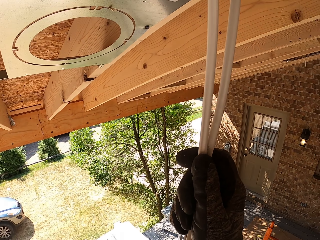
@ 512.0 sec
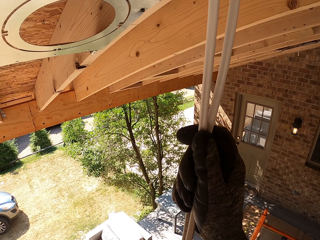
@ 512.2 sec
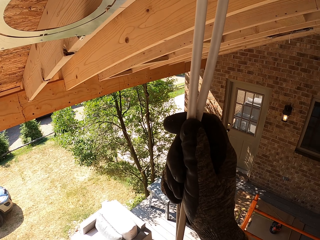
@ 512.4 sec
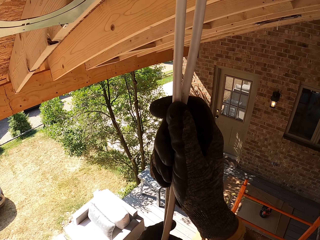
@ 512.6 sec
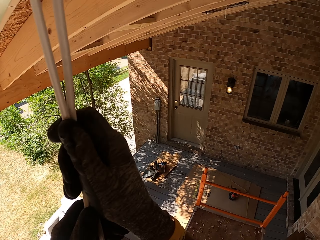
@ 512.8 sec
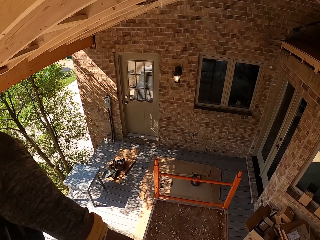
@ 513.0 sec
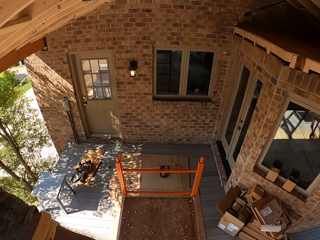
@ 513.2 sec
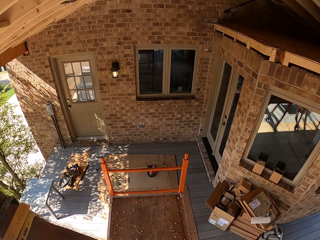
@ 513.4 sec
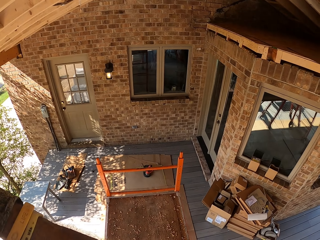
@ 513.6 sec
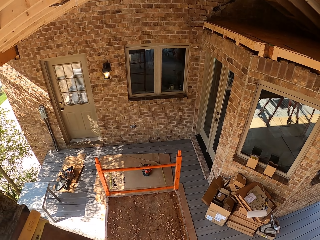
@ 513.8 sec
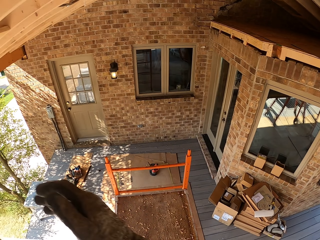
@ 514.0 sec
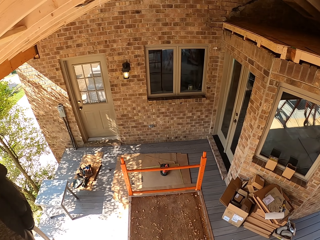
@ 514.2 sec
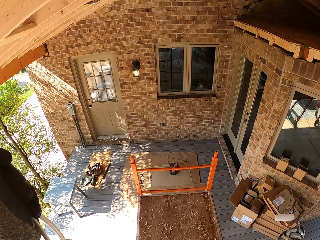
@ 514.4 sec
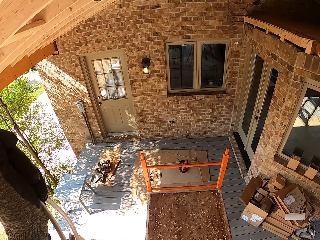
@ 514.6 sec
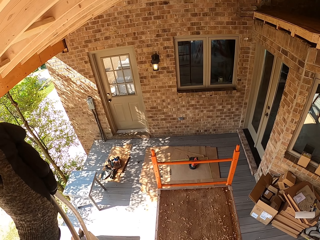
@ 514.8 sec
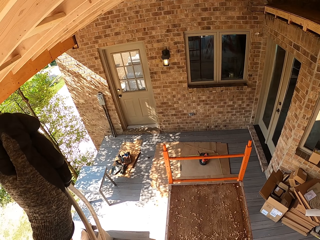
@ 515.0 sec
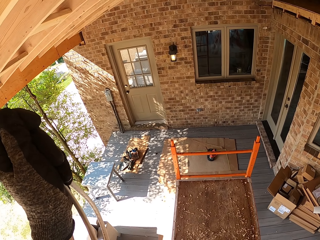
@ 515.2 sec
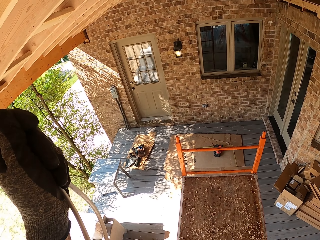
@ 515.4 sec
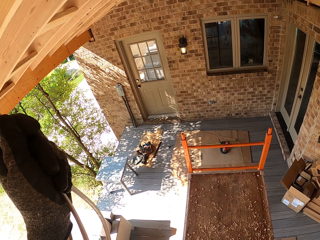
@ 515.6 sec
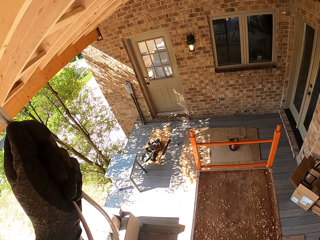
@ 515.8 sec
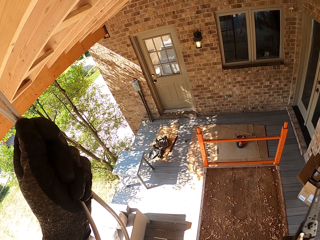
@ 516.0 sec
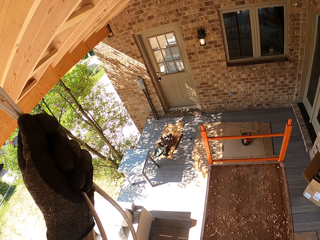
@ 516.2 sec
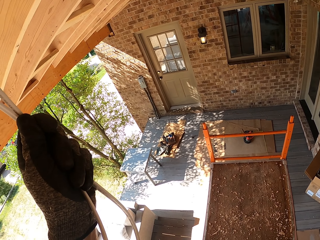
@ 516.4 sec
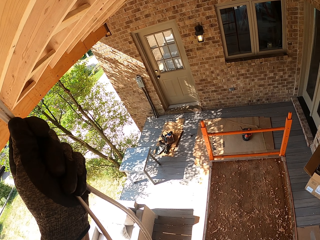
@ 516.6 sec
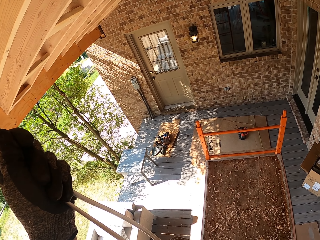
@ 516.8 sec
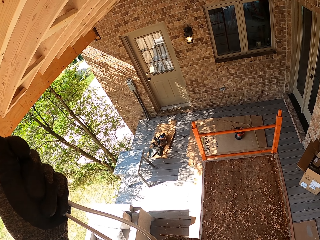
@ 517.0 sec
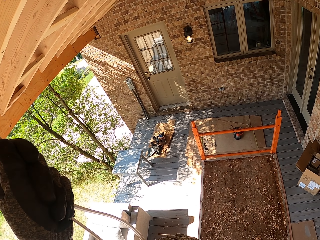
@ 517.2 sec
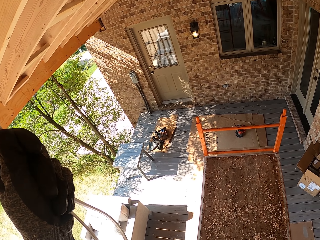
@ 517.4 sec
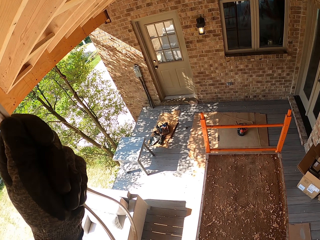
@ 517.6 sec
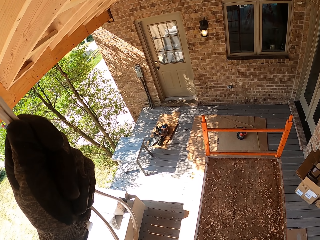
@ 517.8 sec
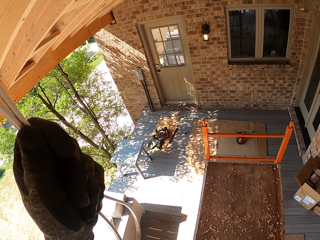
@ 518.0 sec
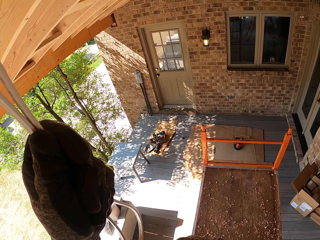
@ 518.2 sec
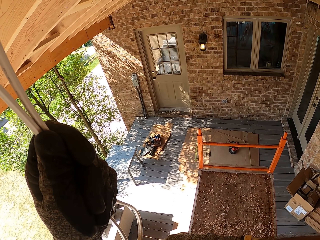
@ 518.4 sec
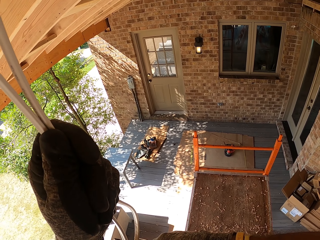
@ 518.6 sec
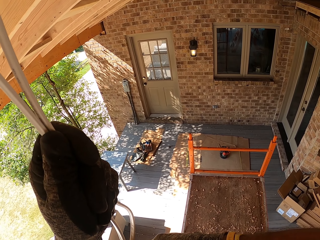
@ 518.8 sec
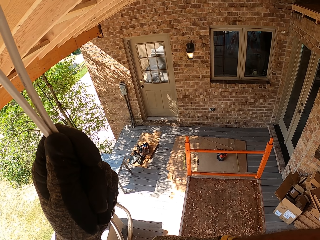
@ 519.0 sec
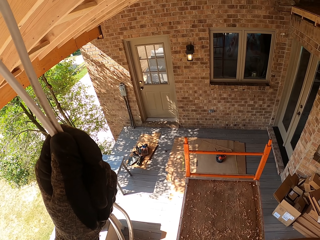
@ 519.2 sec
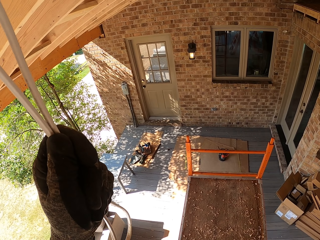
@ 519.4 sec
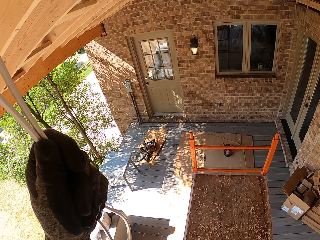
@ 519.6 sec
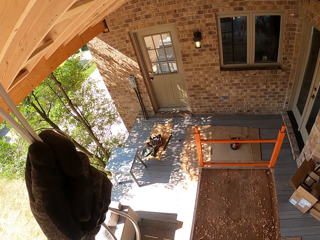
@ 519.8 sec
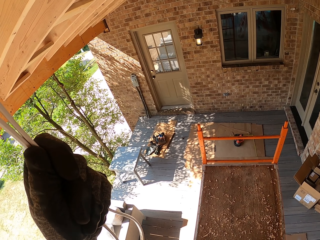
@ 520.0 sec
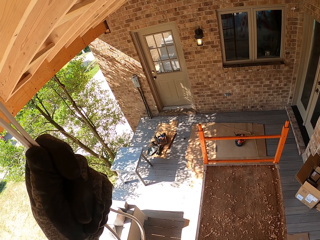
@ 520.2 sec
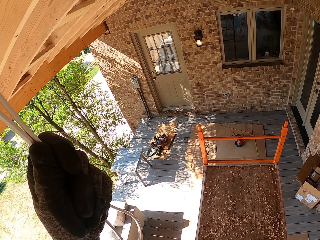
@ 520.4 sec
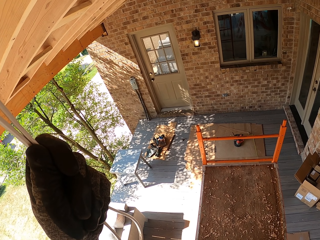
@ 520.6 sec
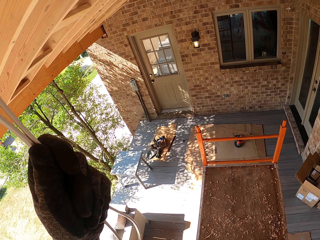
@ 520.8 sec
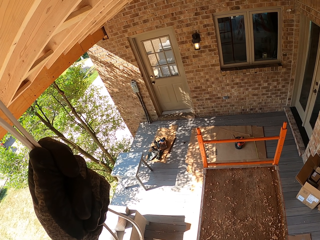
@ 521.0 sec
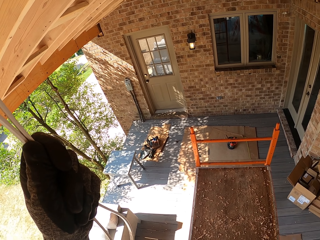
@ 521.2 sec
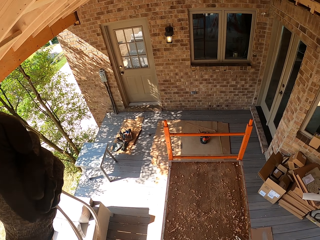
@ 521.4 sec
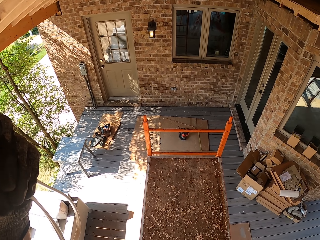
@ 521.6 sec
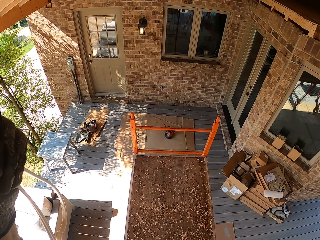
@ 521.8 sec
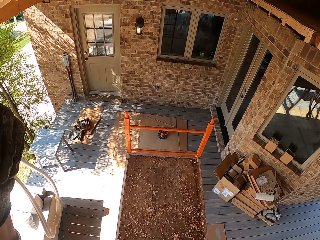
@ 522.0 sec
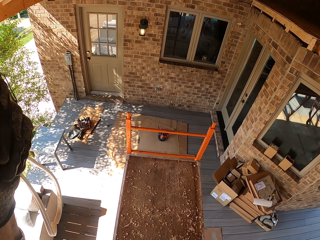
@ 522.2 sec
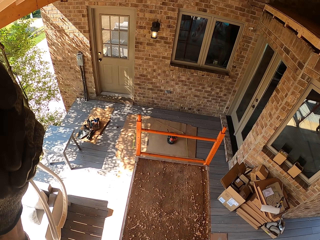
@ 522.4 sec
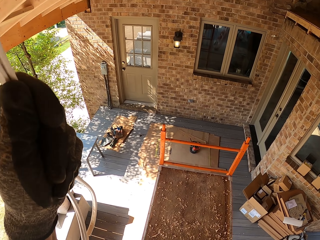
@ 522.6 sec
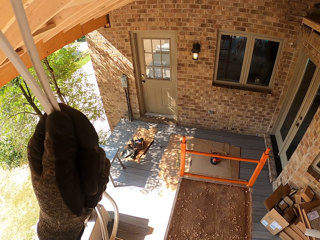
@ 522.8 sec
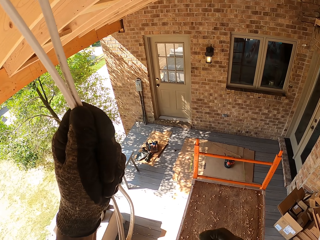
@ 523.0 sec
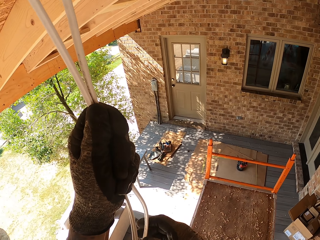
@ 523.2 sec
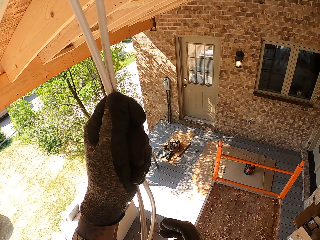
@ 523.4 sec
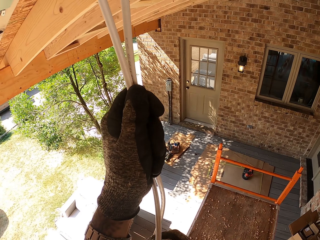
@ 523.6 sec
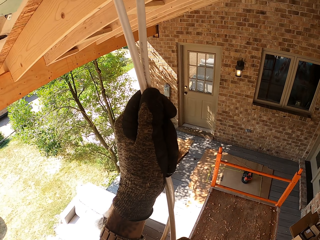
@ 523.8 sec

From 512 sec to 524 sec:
The camera wearer looks around. They put the cables together. They cut the cable.

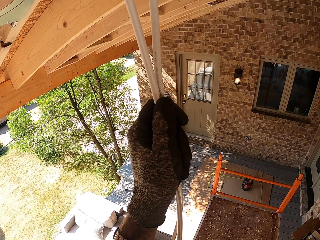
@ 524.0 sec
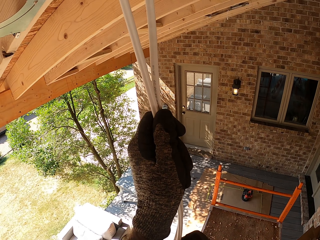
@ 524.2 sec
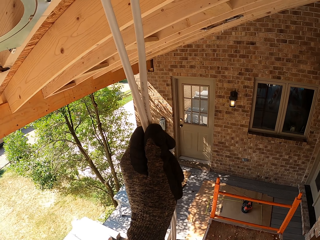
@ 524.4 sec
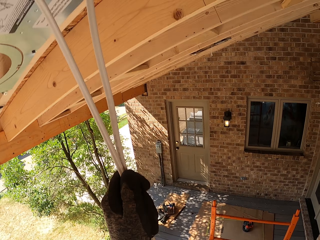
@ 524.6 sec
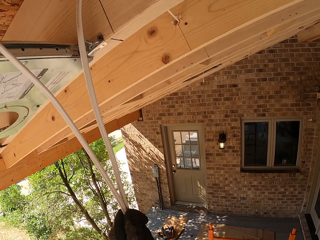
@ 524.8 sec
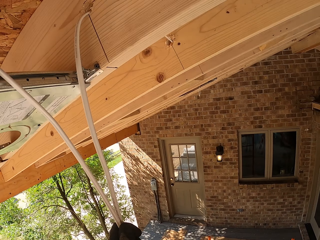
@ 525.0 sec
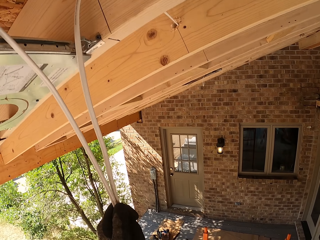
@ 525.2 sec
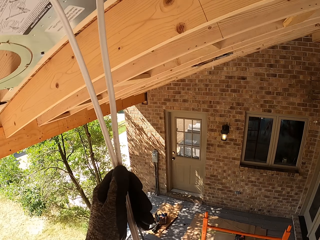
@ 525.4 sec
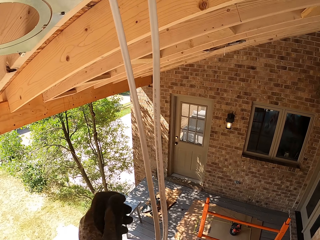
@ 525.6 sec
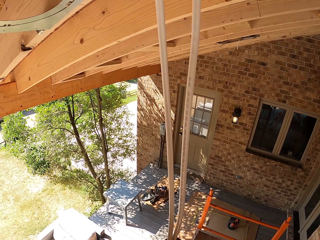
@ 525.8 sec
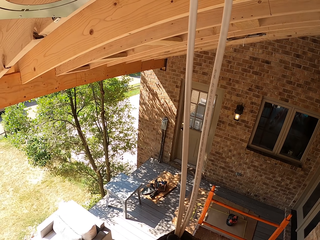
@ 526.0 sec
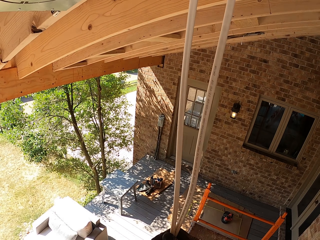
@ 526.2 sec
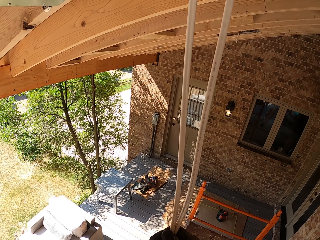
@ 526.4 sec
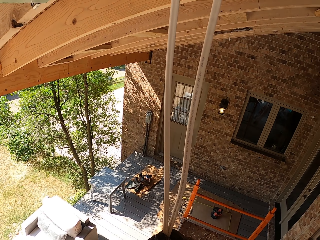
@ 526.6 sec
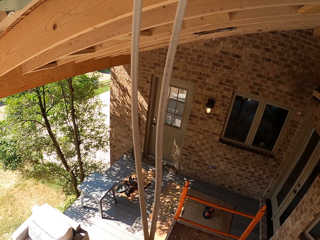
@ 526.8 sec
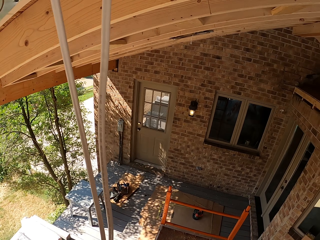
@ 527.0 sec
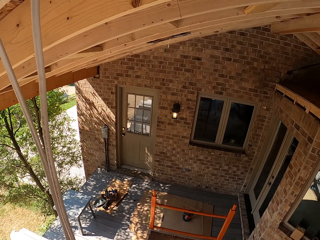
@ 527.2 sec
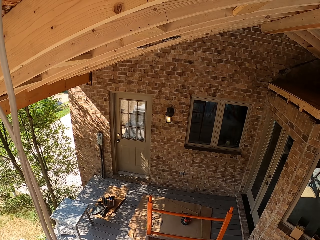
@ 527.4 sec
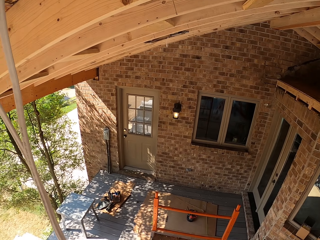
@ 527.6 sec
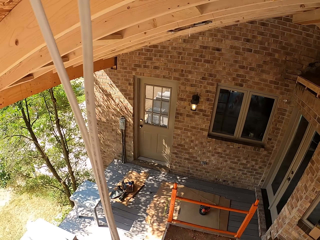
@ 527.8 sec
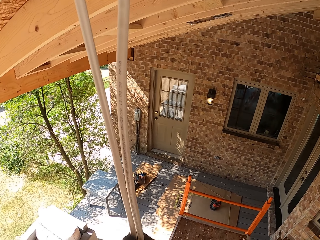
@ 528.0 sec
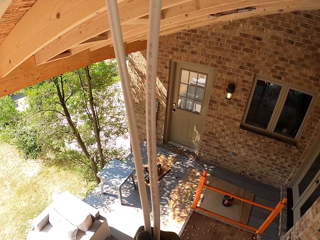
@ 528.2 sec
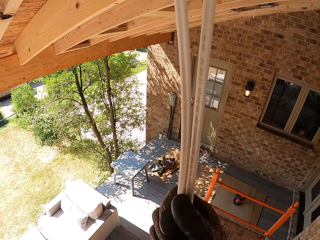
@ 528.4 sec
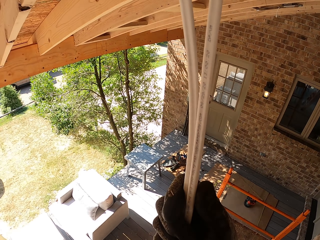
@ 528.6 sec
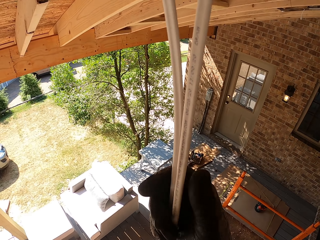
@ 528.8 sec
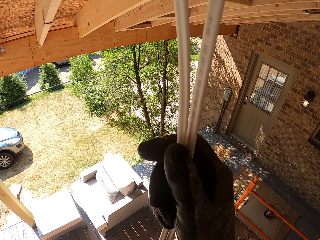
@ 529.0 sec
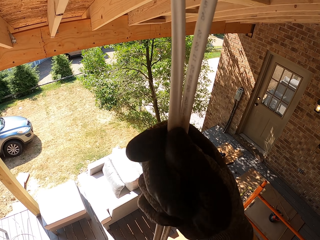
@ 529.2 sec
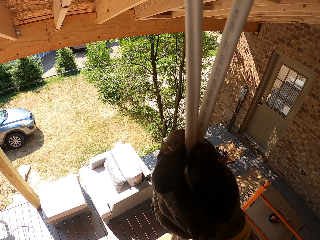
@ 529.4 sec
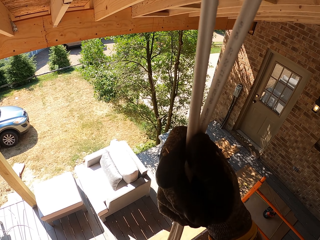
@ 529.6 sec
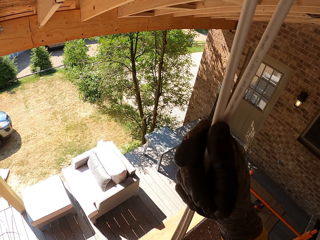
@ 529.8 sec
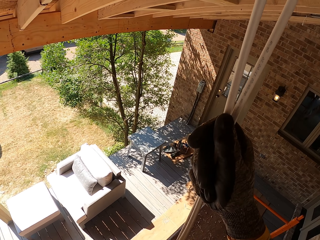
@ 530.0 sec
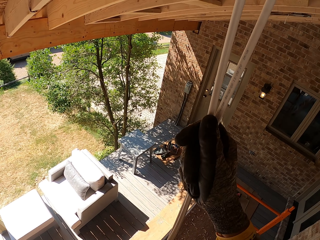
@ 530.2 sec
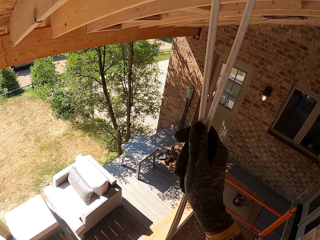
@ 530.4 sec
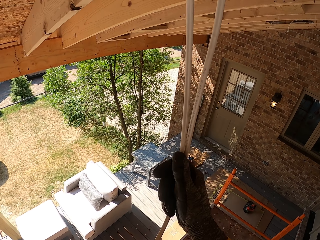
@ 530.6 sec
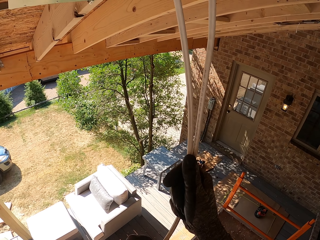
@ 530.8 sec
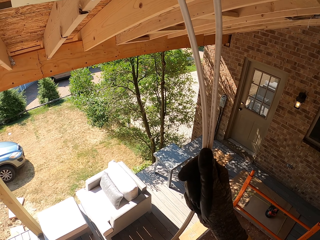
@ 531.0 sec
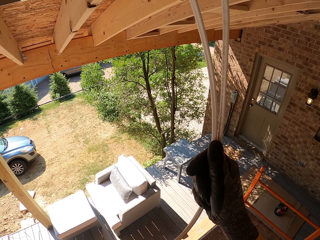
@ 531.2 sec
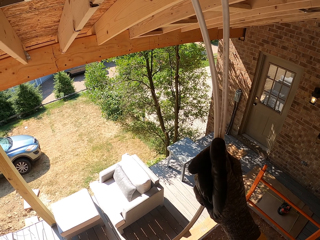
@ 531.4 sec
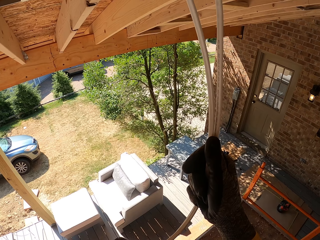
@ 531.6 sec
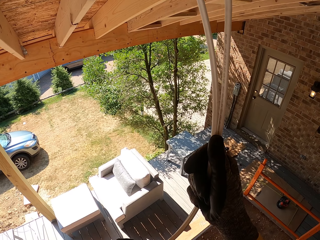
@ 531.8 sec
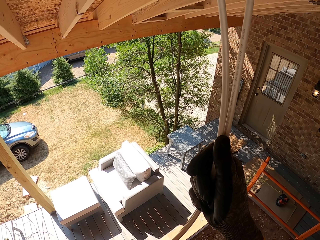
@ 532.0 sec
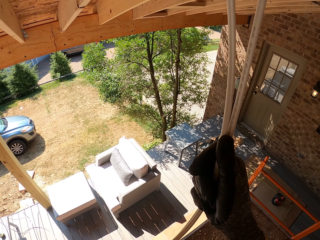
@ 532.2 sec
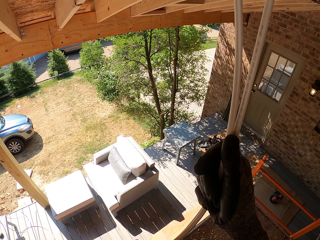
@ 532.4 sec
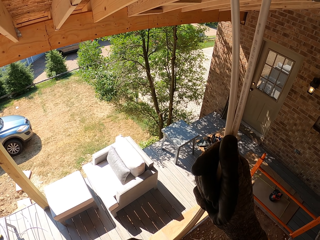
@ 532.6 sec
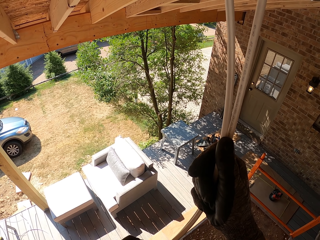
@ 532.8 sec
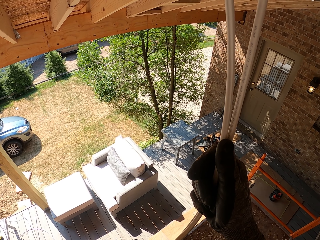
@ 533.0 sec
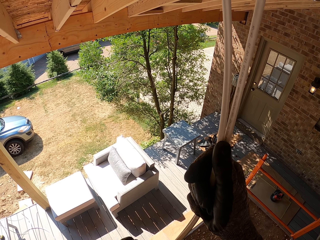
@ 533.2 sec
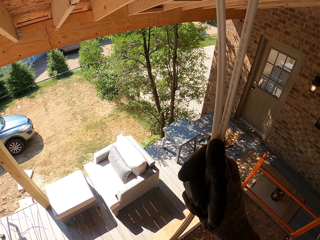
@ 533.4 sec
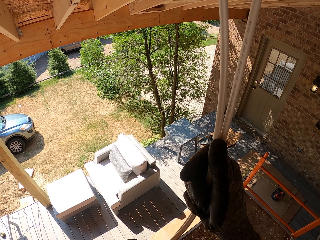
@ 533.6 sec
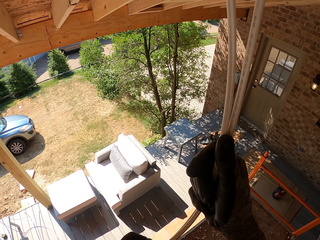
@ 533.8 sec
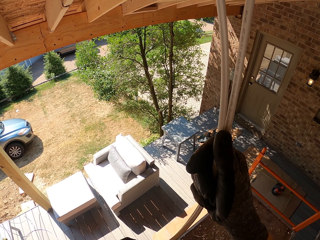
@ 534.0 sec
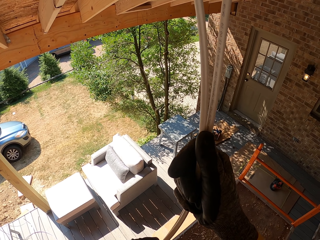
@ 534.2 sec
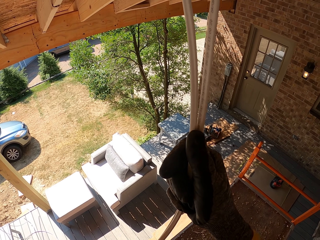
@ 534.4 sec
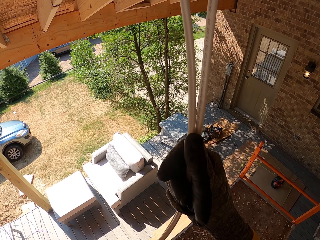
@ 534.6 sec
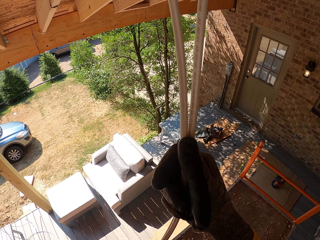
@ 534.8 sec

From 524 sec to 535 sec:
The camera wearer connects the connector to the cable.
